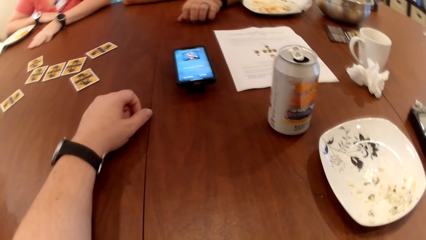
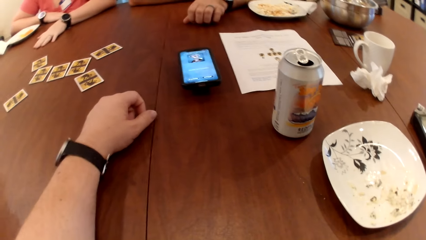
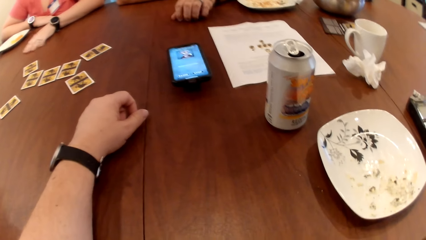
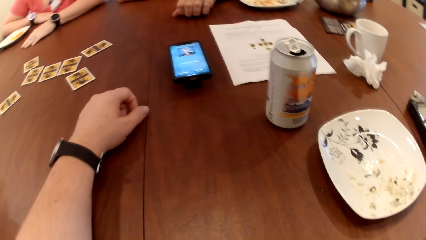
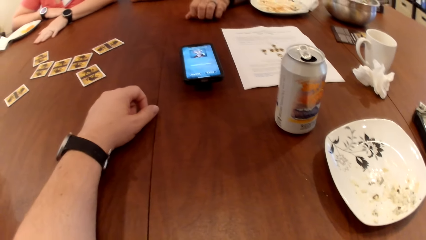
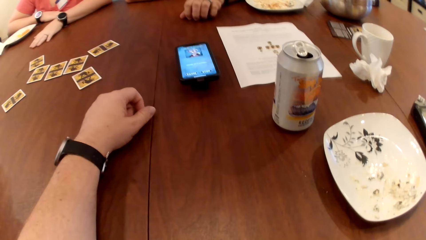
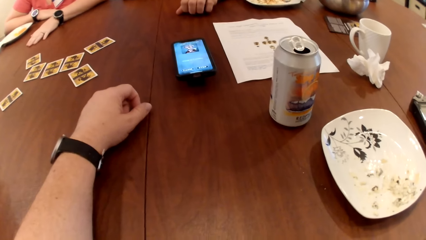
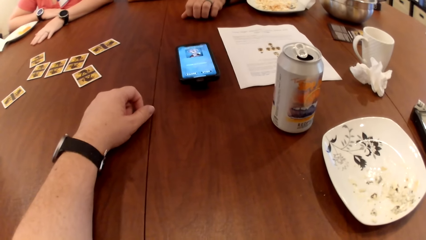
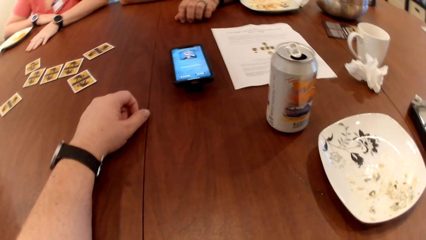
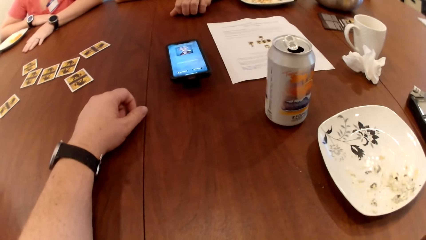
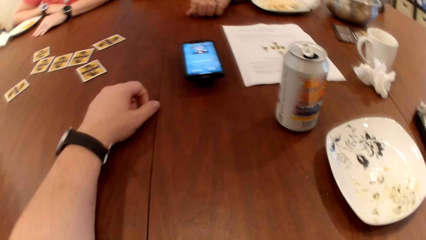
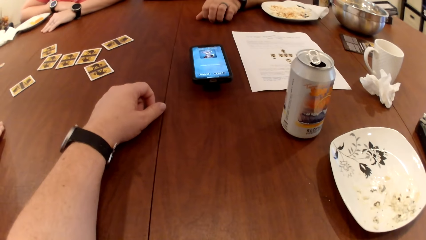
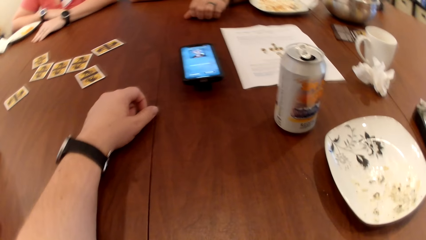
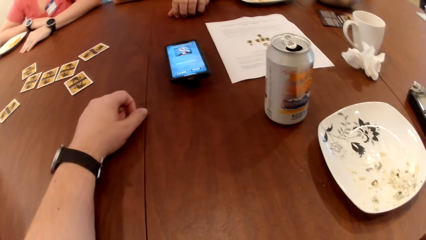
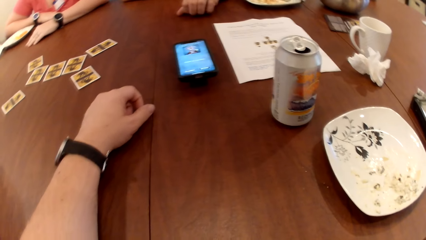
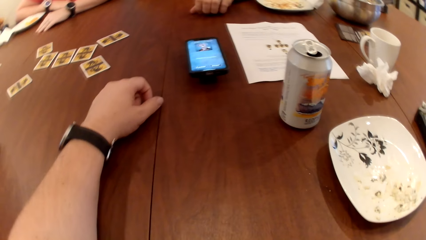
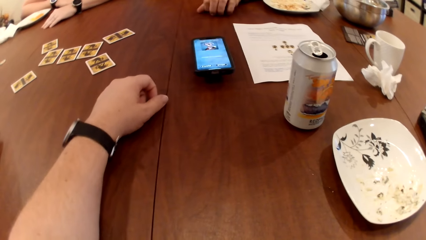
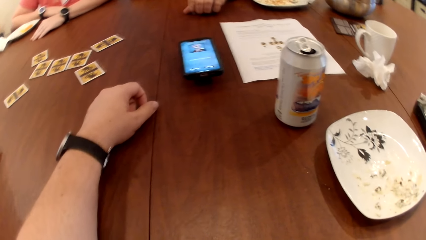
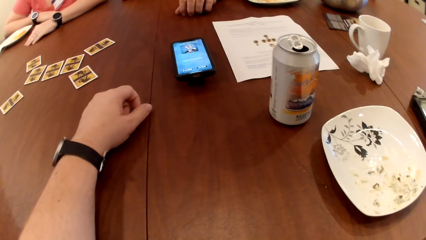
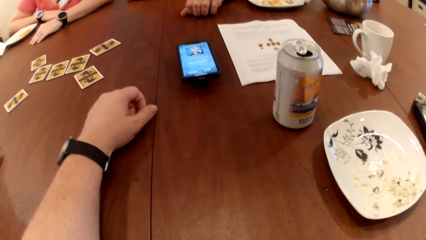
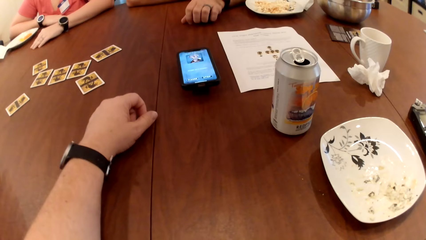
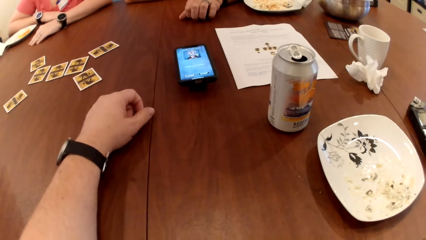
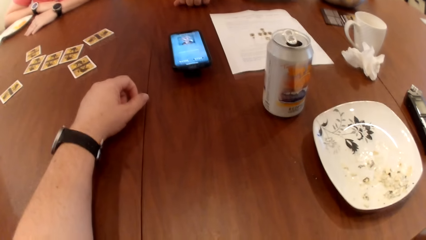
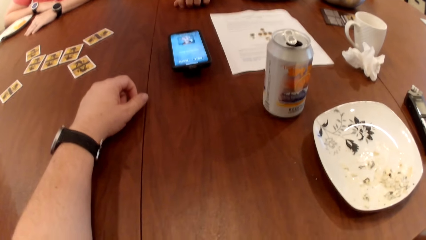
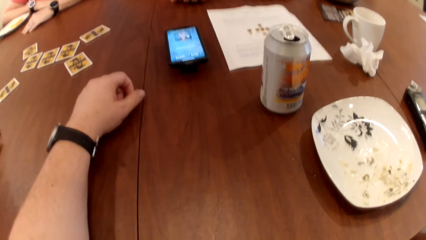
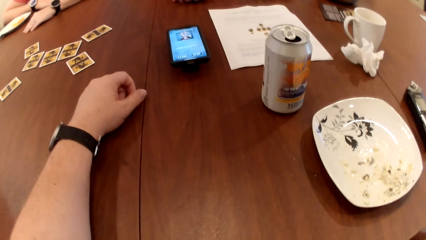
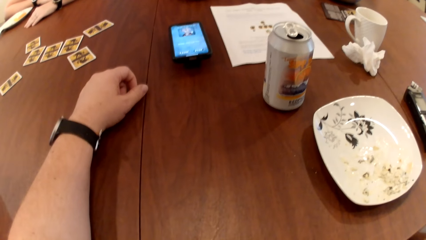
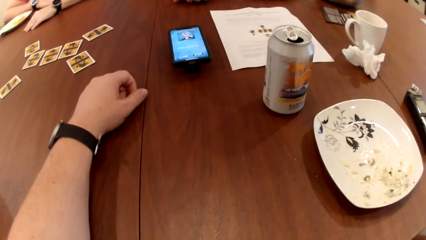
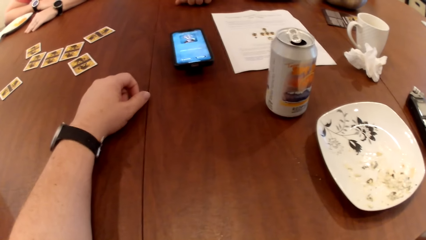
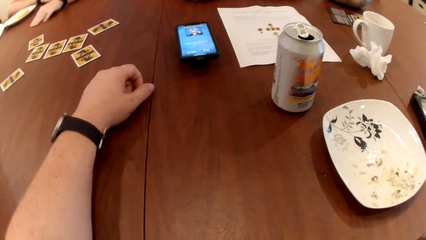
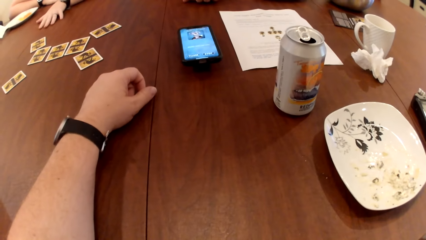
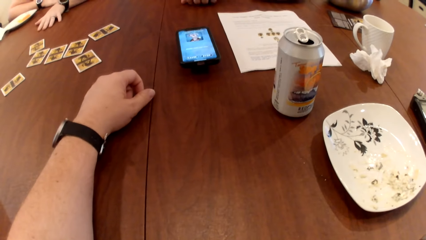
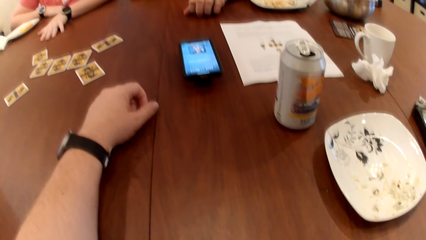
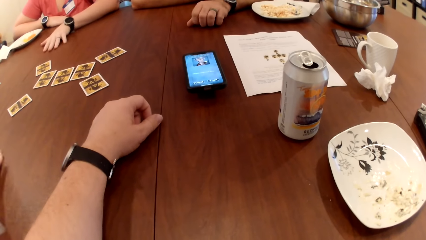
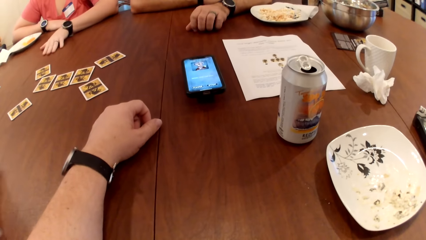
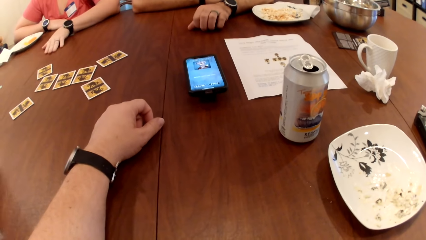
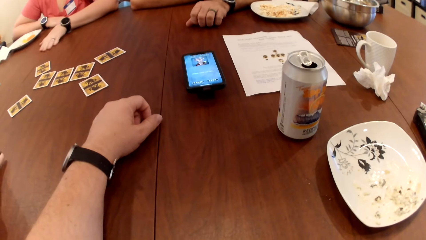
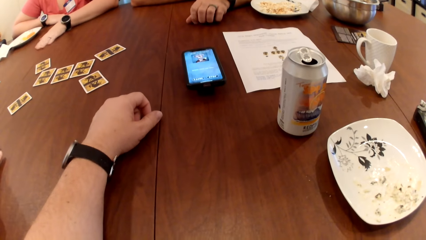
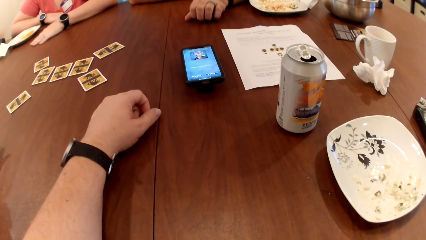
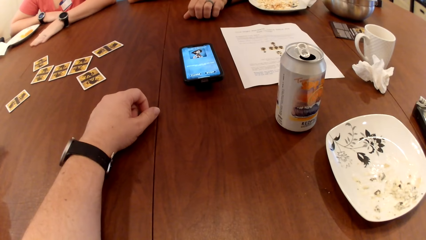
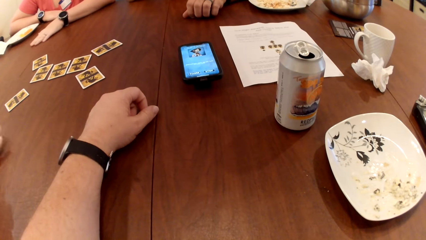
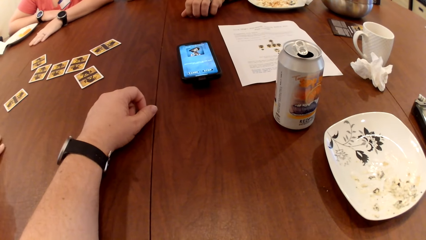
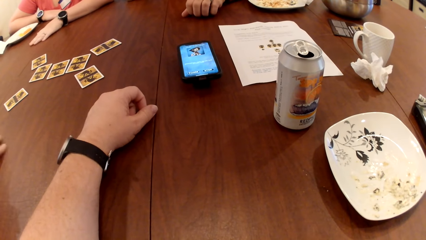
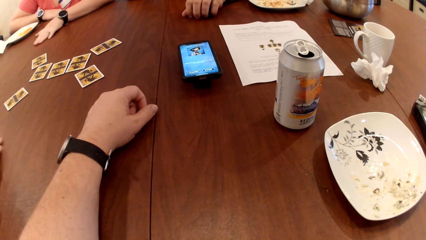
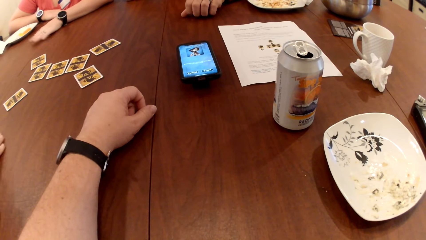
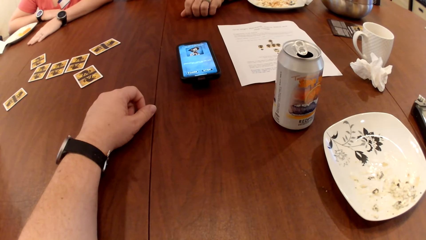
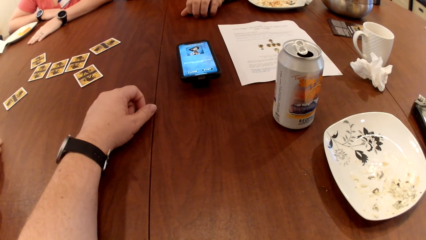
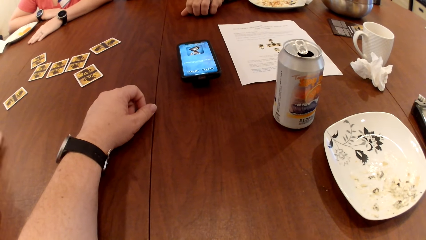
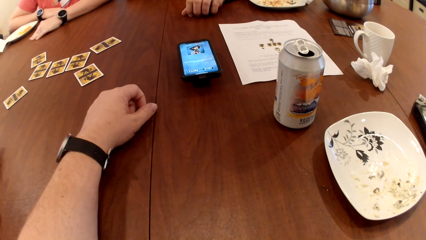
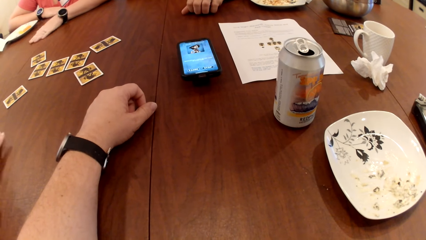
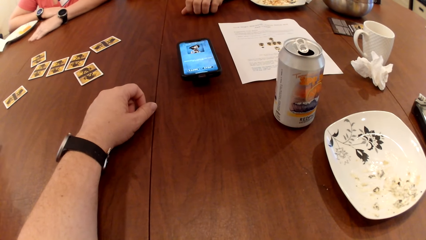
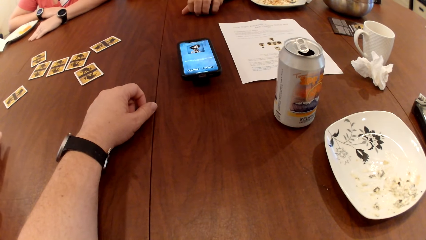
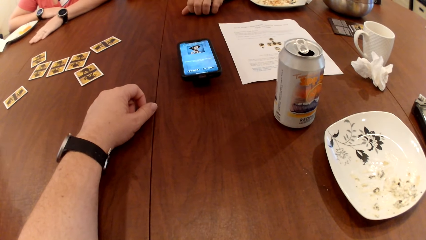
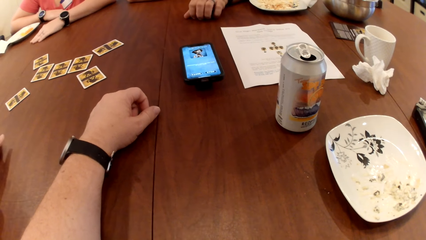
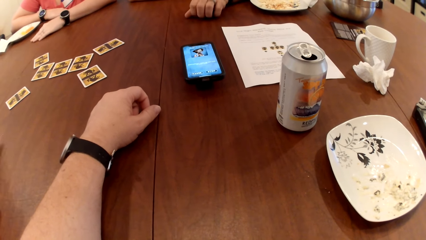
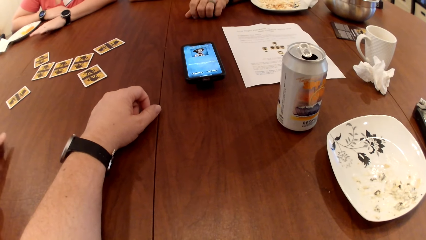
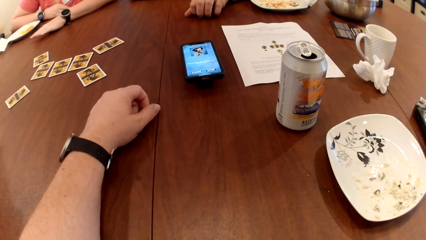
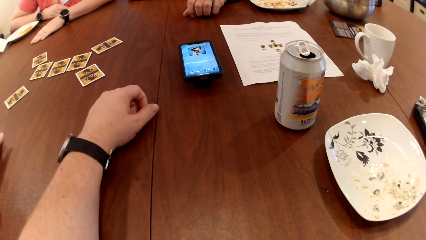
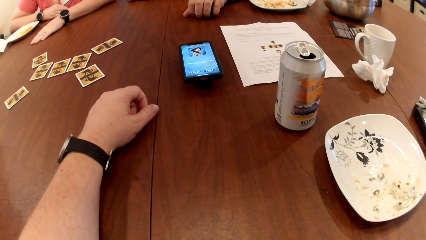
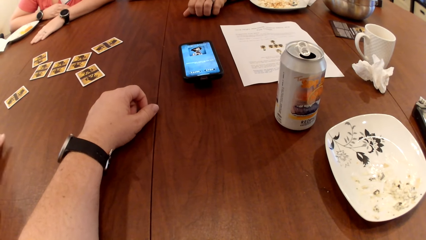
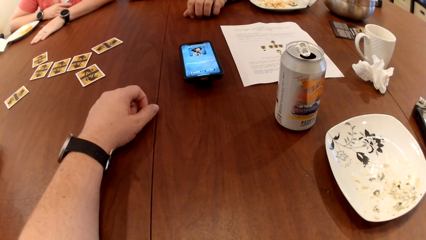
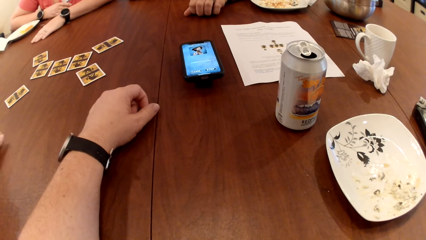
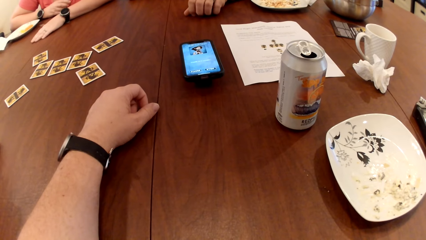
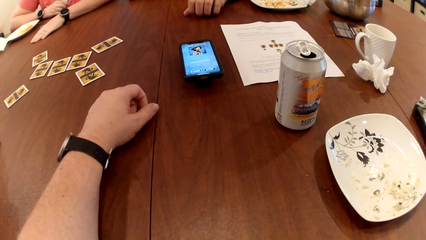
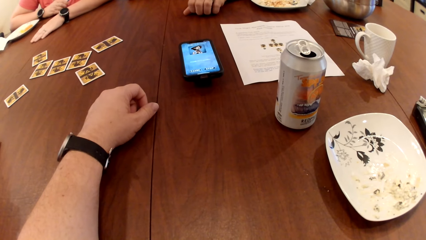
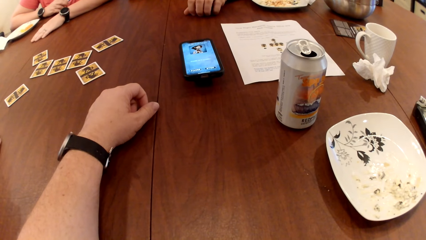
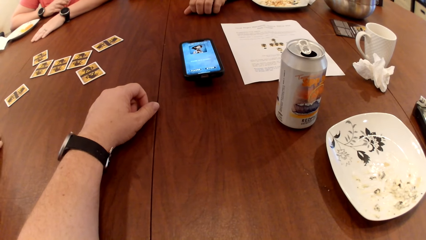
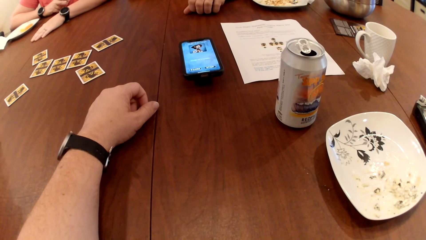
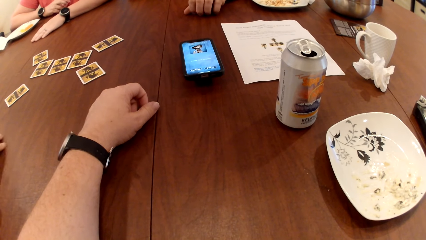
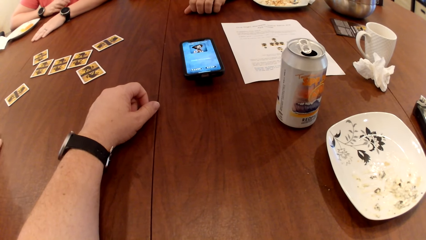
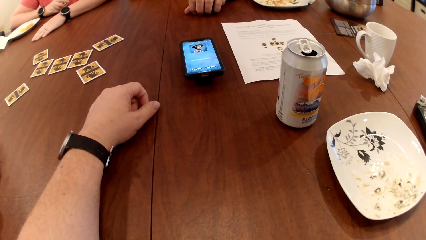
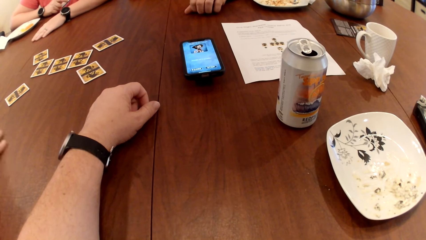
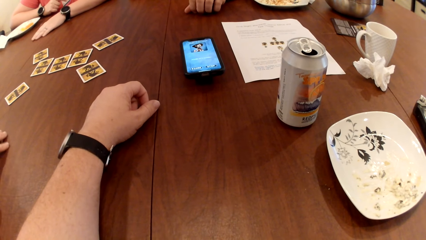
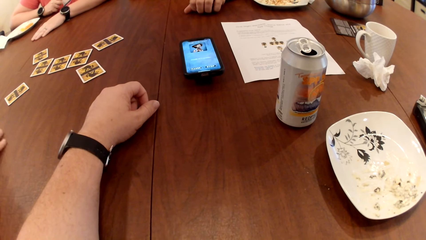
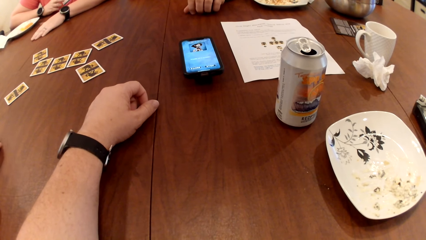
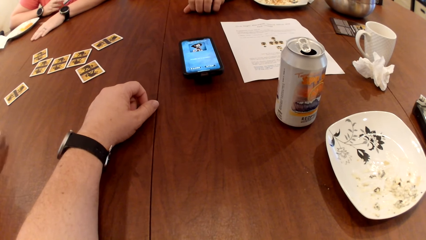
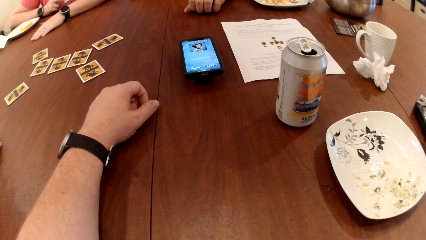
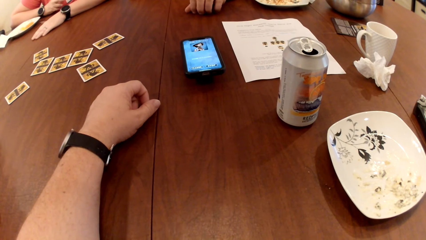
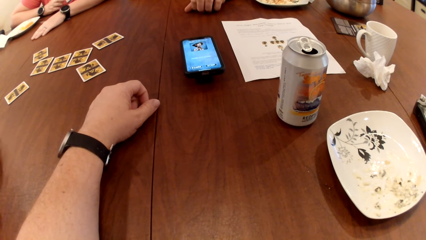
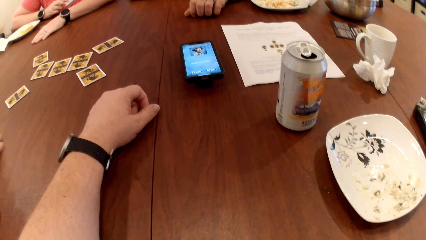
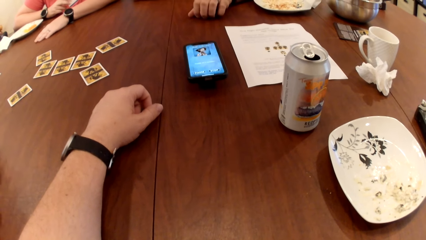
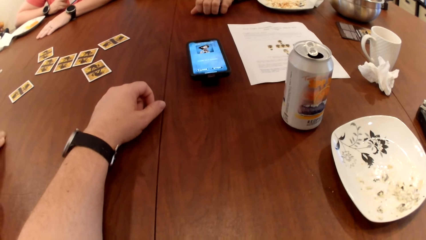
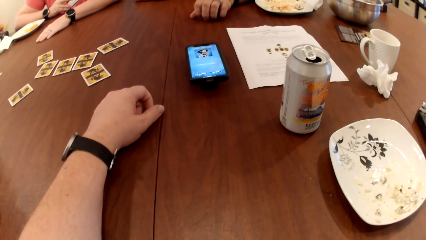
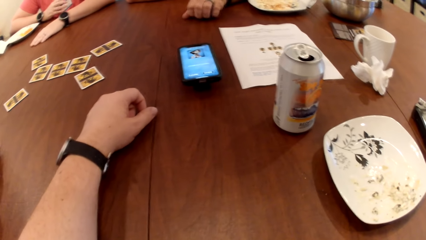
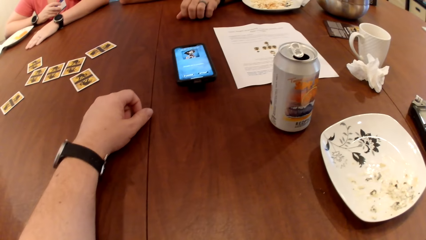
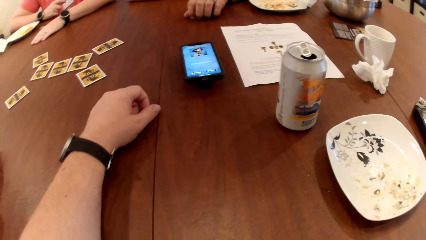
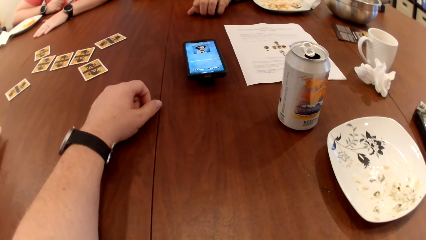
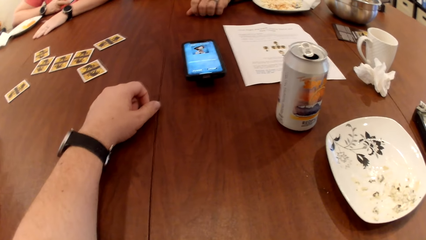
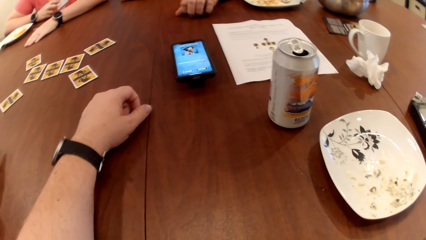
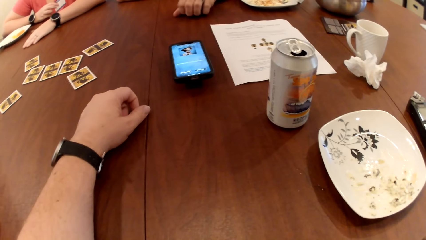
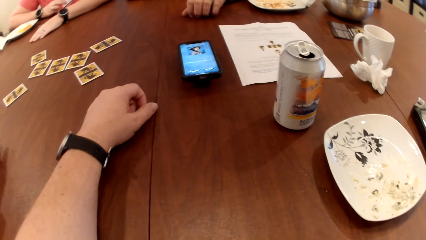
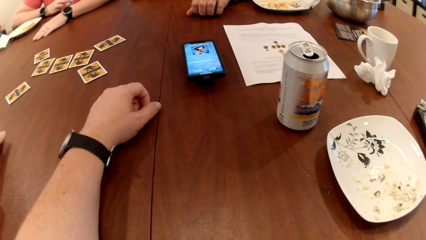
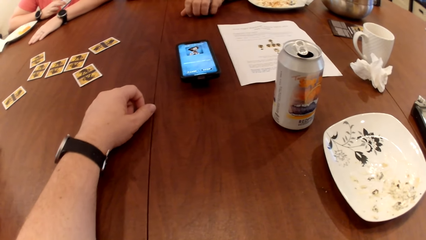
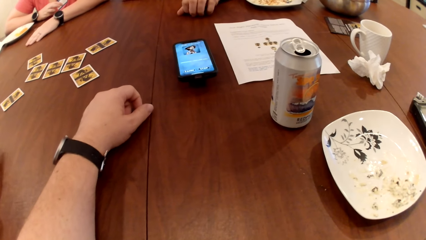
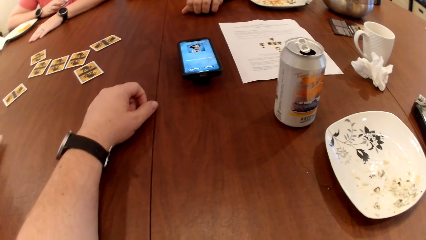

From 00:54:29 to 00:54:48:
The camera wearer looks at cards on a table. A man scratches the table.
